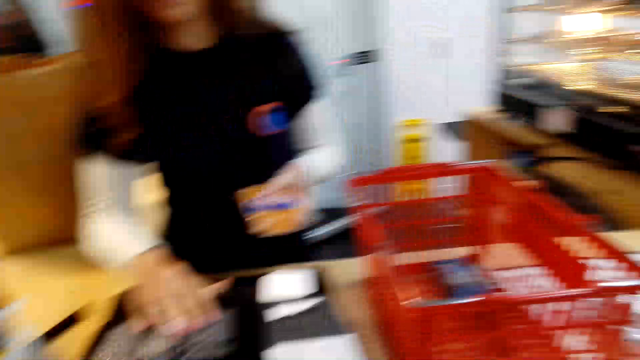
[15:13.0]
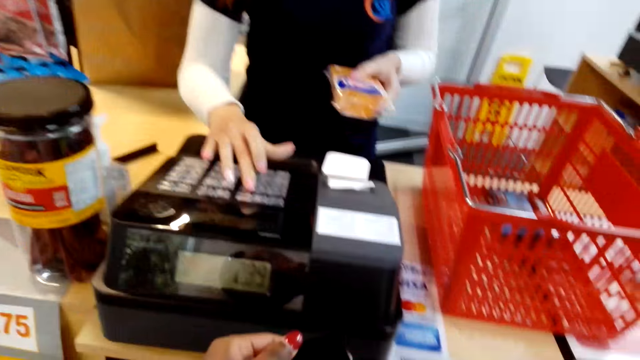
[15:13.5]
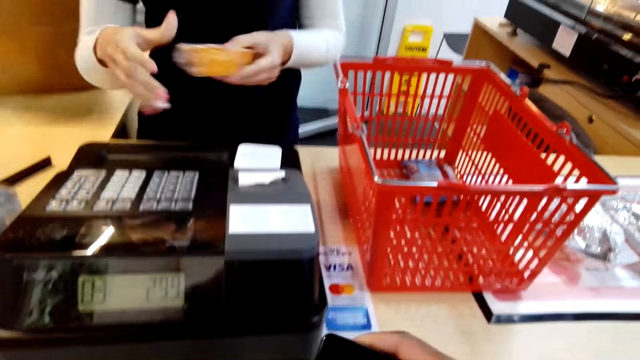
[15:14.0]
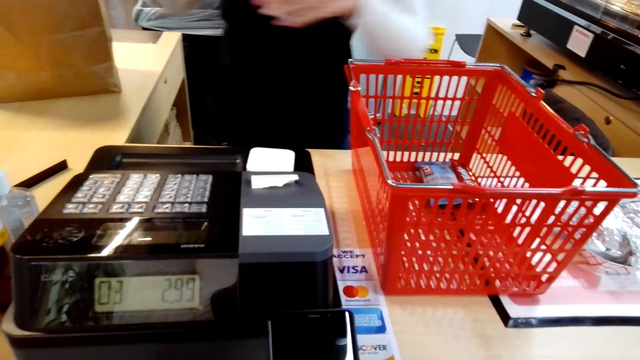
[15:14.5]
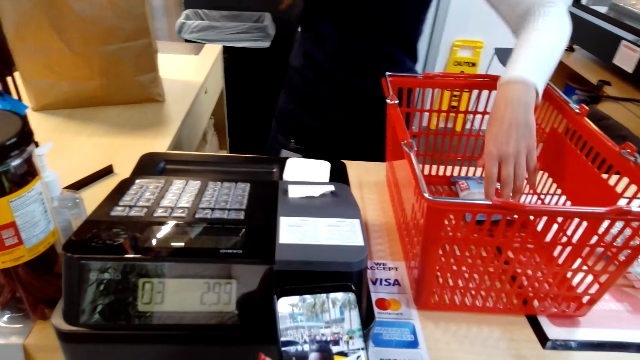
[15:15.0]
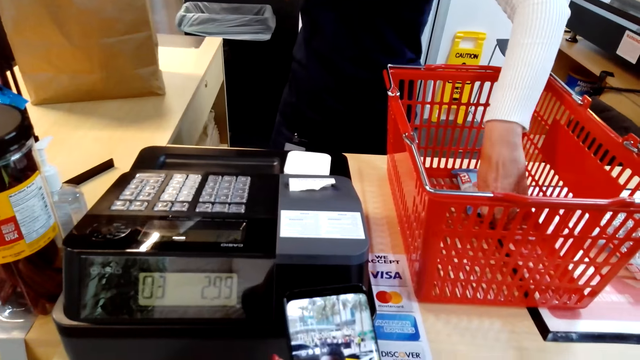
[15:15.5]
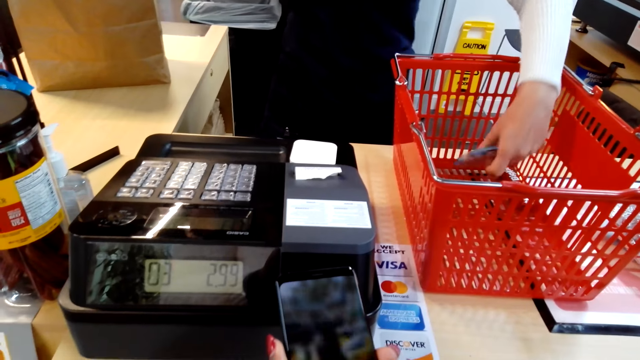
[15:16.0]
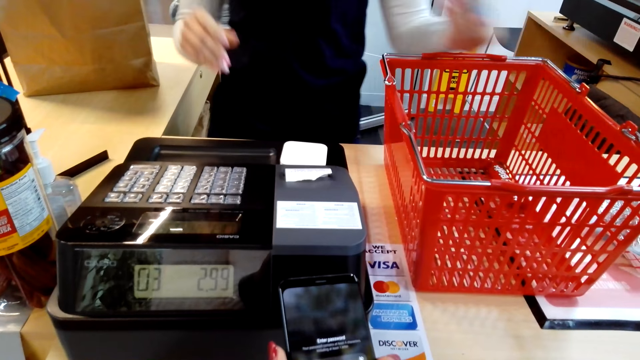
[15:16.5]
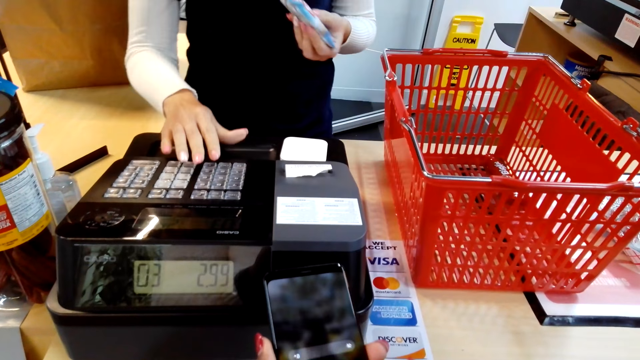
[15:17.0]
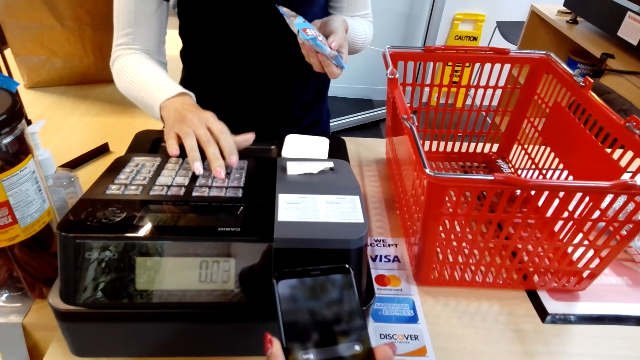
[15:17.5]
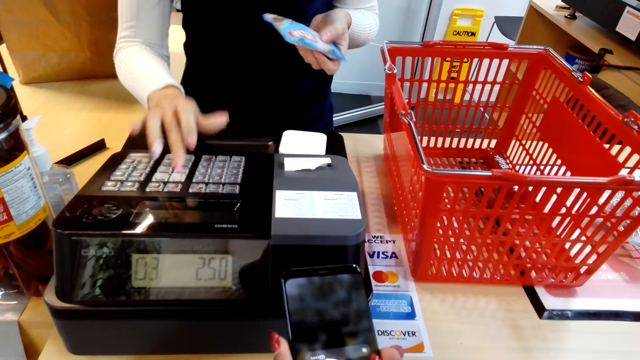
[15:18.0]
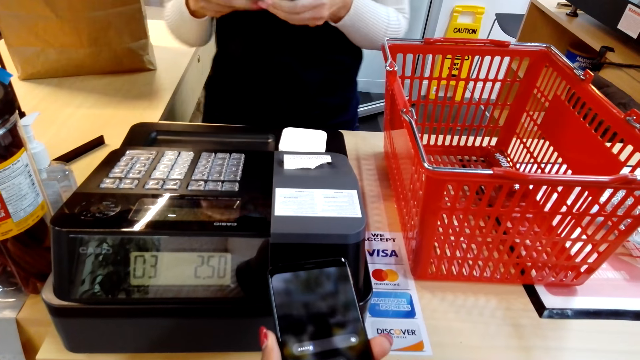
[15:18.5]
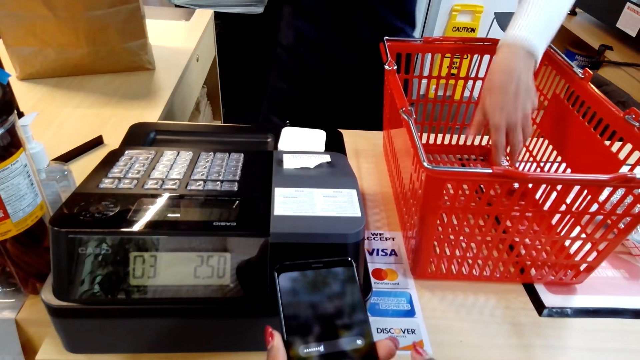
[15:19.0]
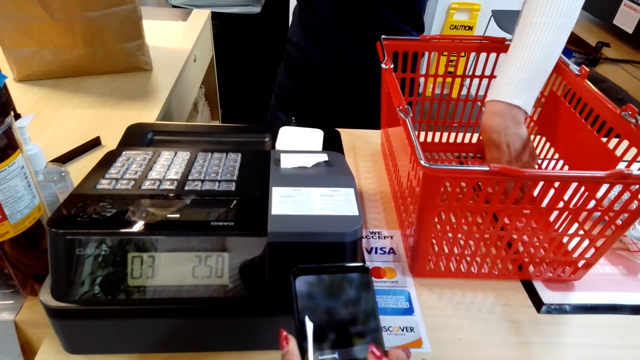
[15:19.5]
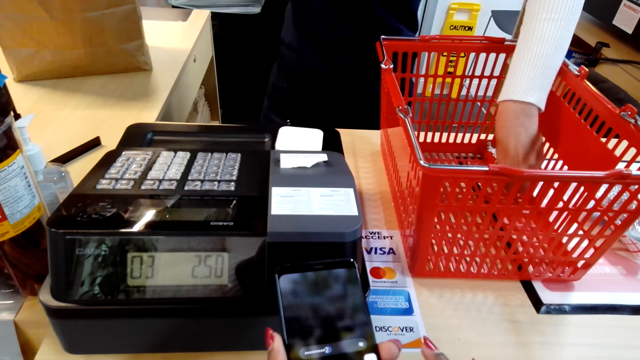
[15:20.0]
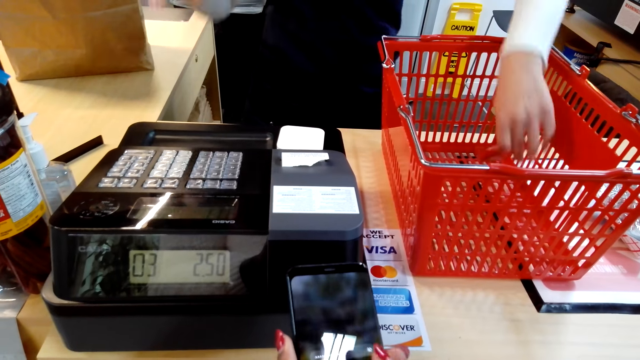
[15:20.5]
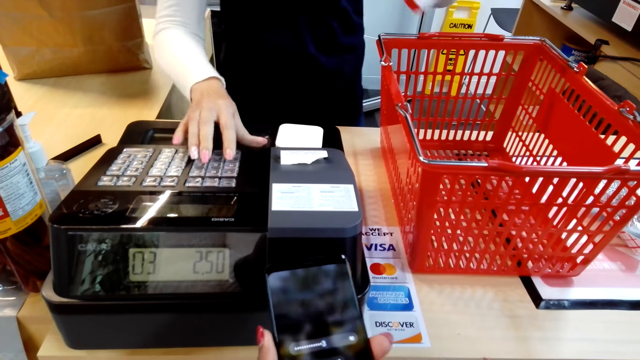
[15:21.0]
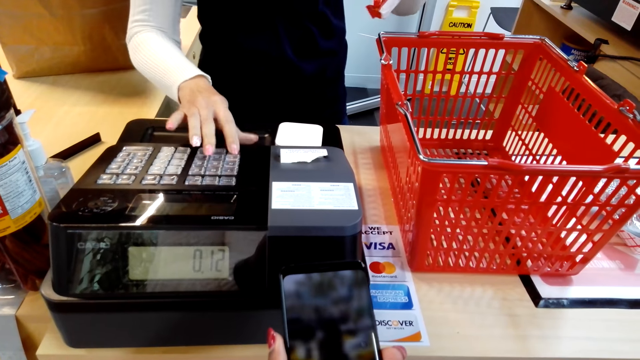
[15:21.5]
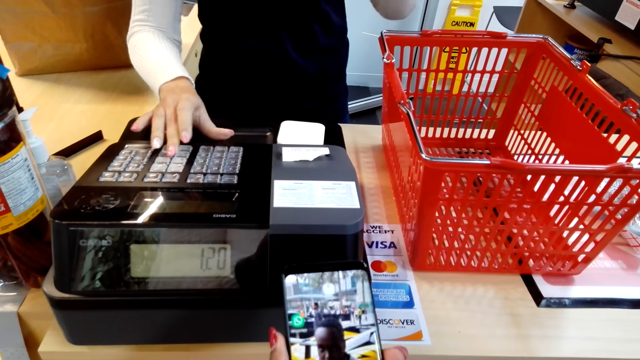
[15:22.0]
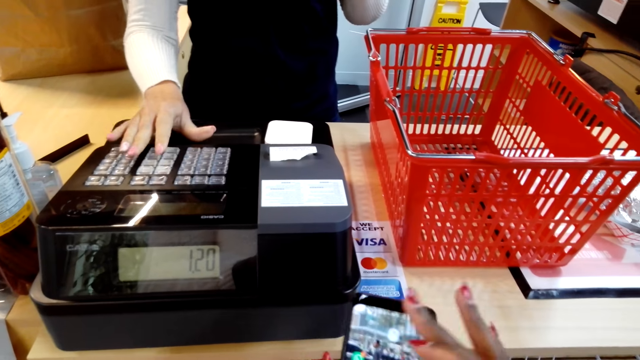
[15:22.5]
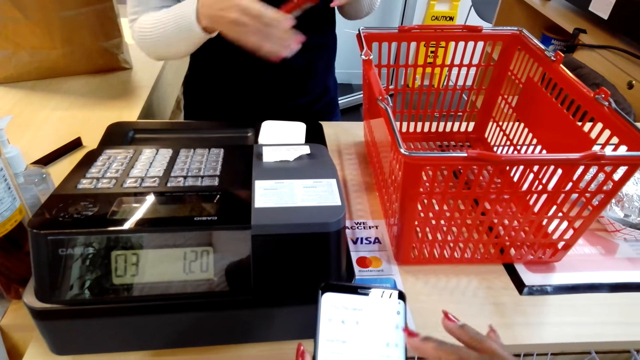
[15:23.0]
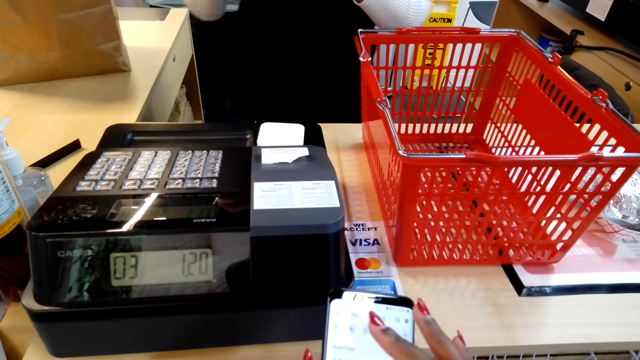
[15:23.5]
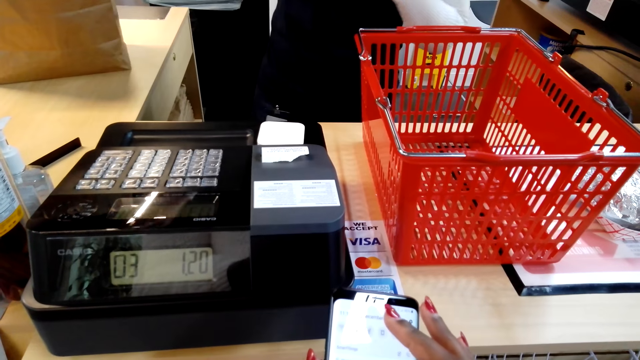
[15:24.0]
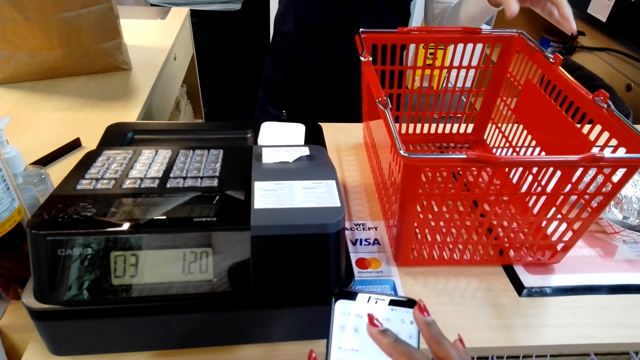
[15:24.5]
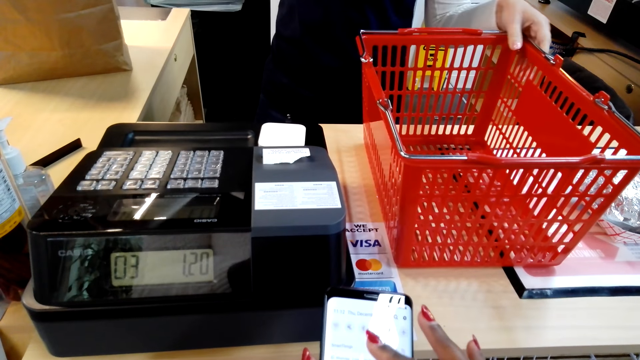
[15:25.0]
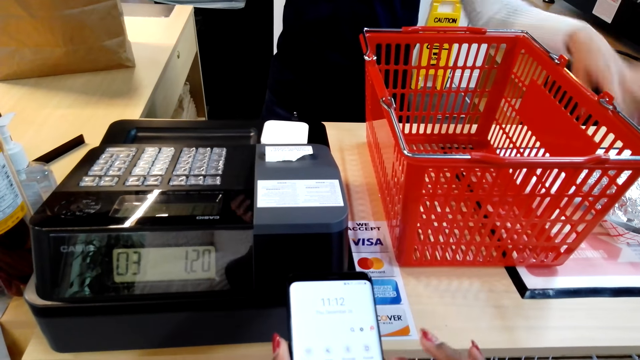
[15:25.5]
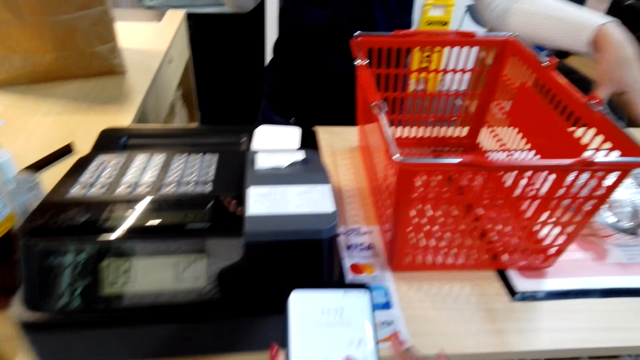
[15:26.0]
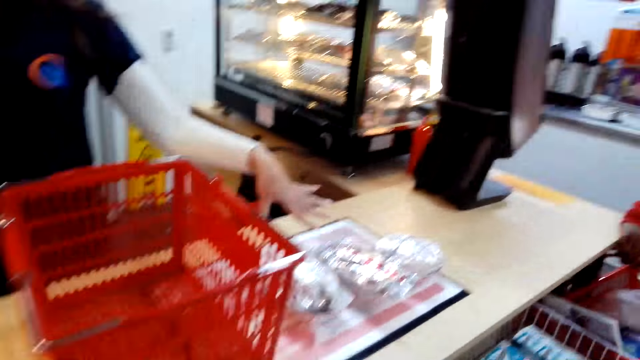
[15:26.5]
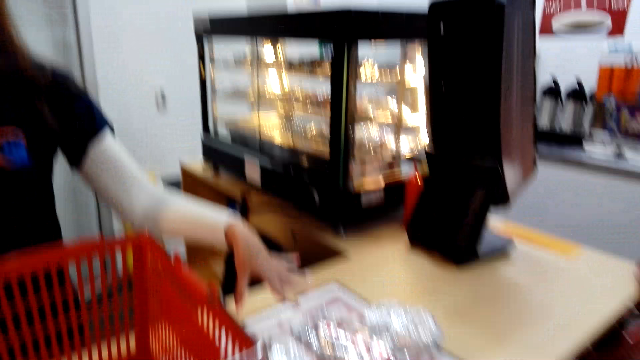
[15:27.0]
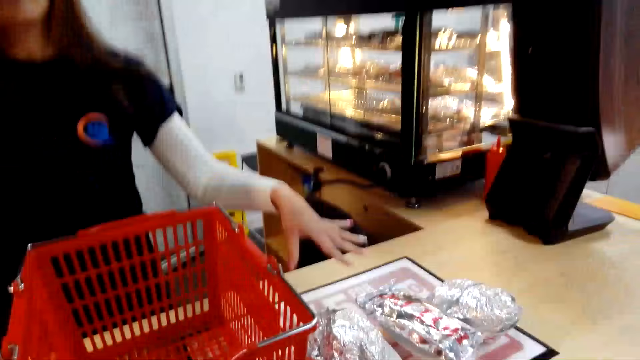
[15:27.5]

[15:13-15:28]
A cashier presses a cash register. The cashier puts something in the bag and picks a snack. The camera wearer dials the phone. The cashier presses the cash register. The camera wearer dials the phone. The cashier puts something in the bag and picks the snack. The camera wearer dials the phone. The cashier presses the cash register. The camera wearer dials the phone. The cashier puts something in the bag. The camera wearer dials the phone and dialogues to the cashier.

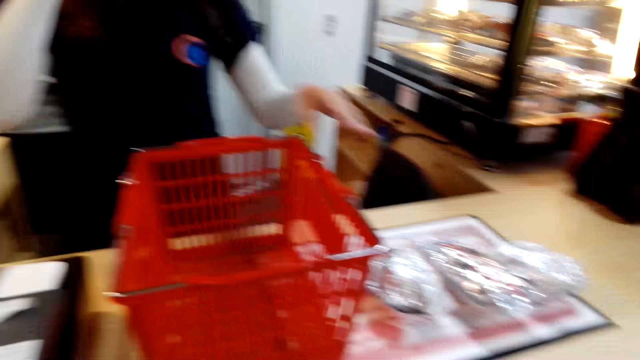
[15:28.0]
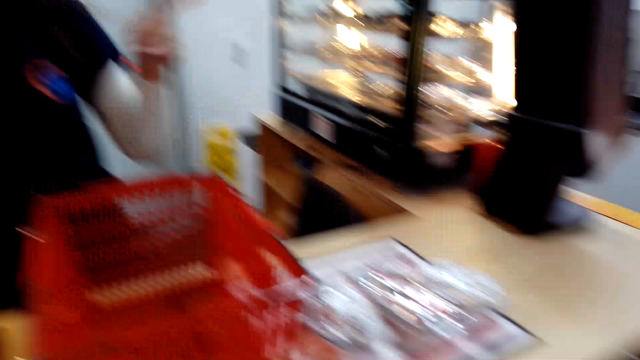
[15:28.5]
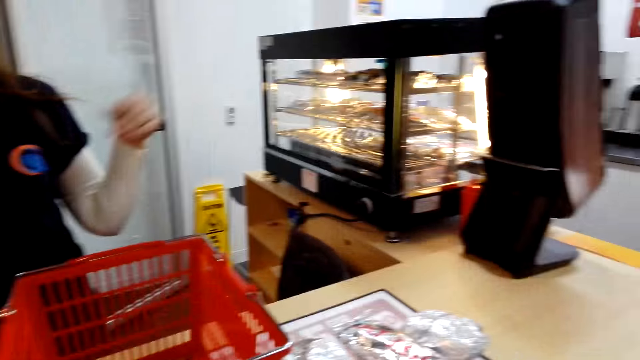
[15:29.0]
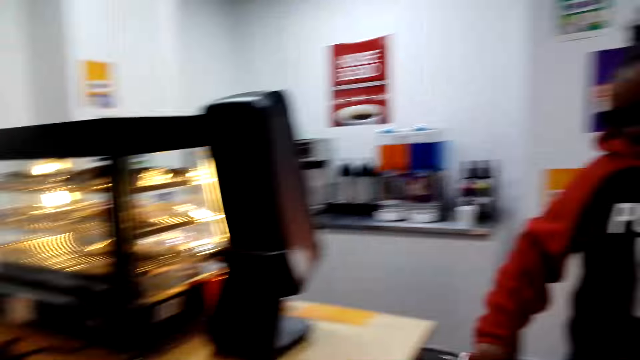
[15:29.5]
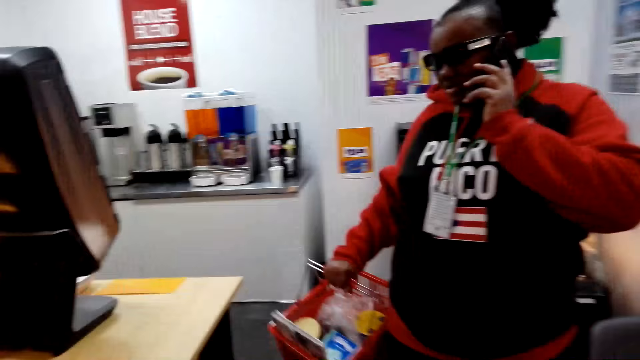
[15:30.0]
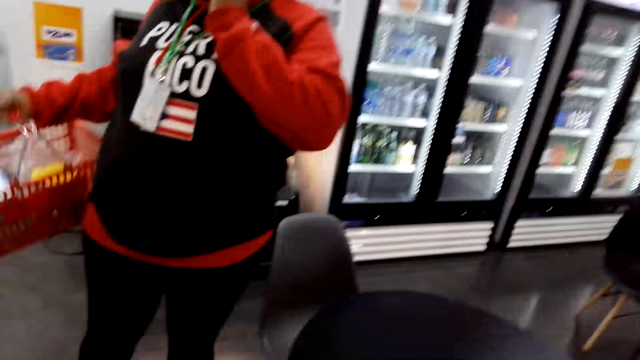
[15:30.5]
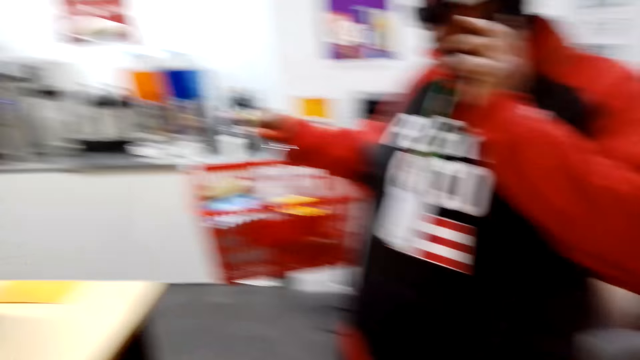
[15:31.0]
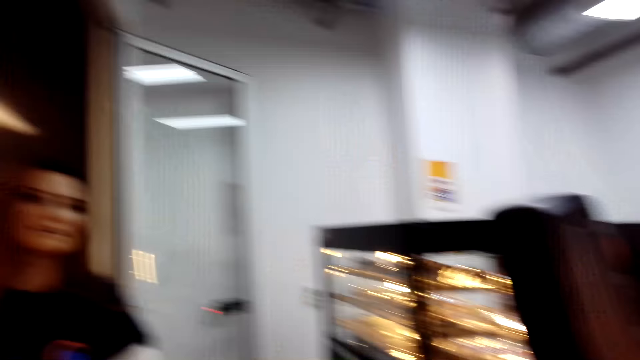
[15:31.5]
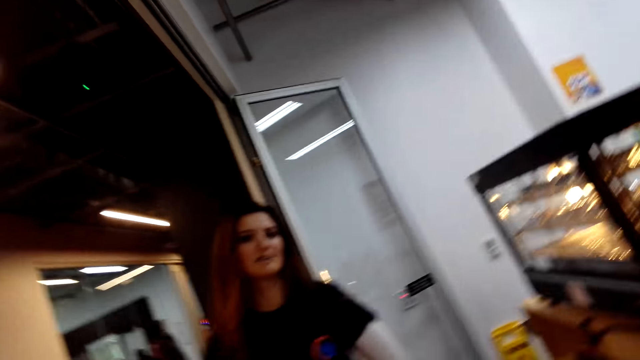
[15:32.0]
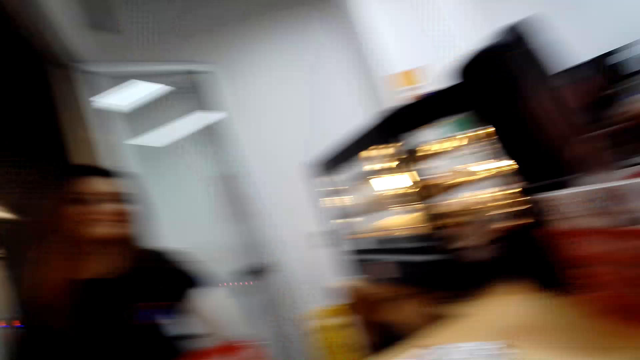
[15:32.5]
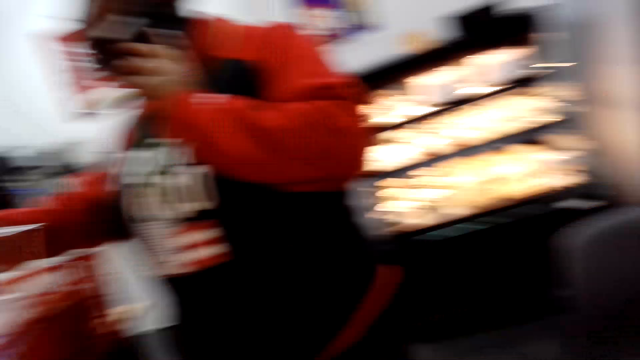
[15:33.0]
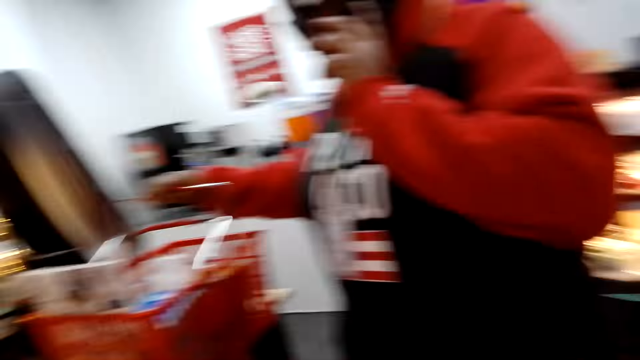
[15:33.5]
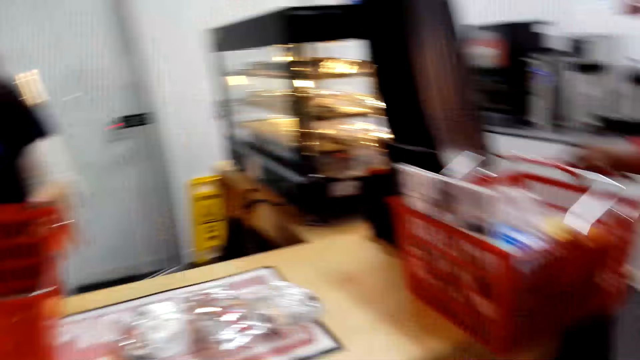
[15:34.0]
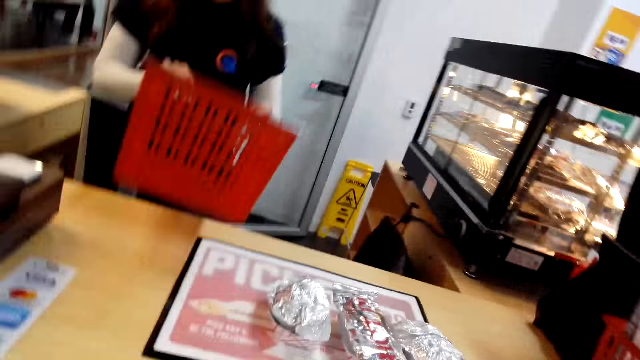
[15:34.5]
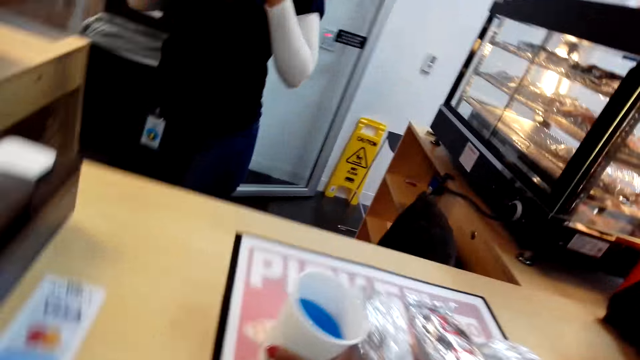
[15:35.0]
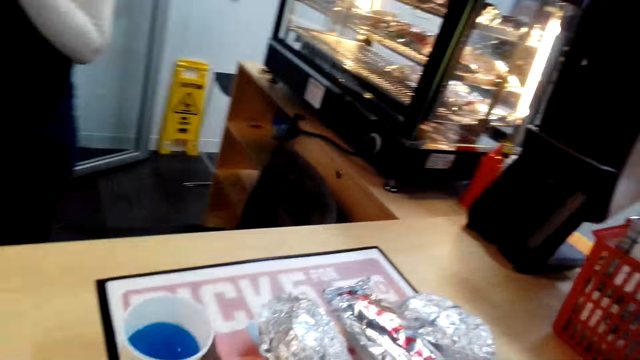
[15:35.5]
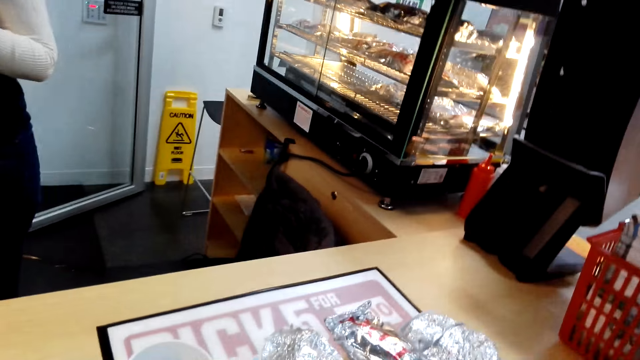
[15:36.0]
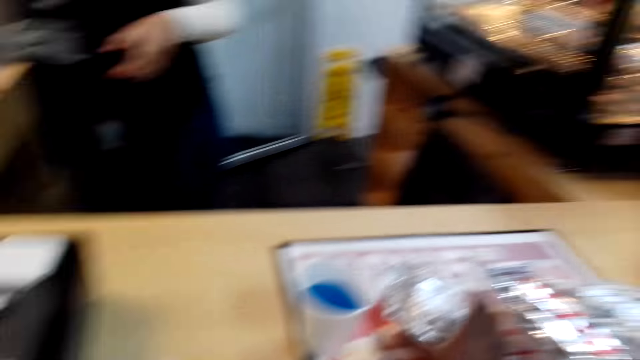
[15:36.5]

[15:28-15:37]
The camera wearer converses with a cashier. A woman talks on the phone. The woman puts a shopping basket on the counter. The cashier picks the shopping basket. The camera wearer puts the juice on the table and moves a cup of juice.
